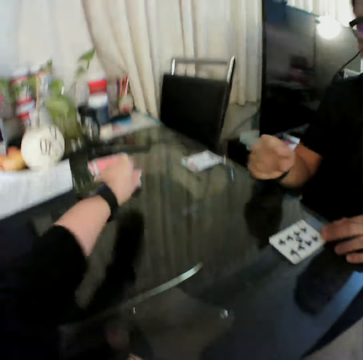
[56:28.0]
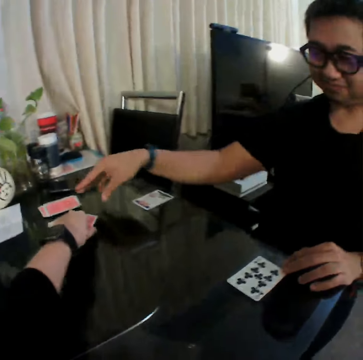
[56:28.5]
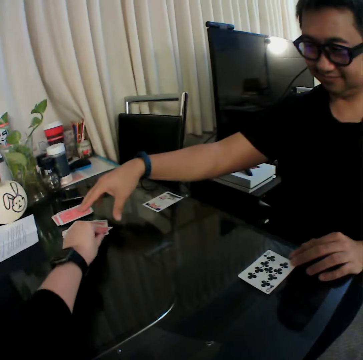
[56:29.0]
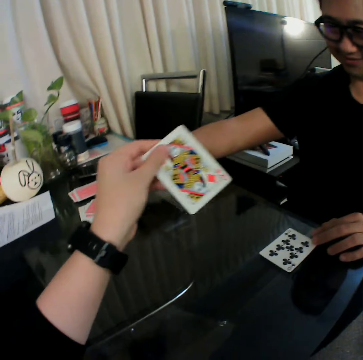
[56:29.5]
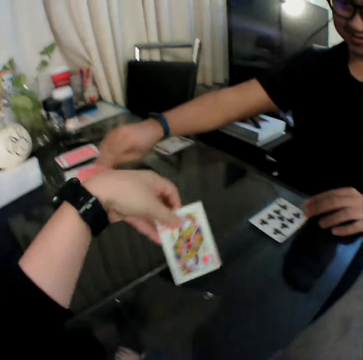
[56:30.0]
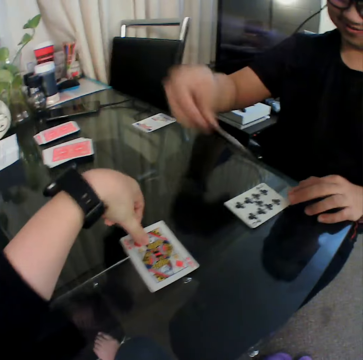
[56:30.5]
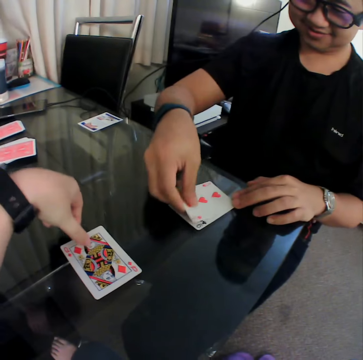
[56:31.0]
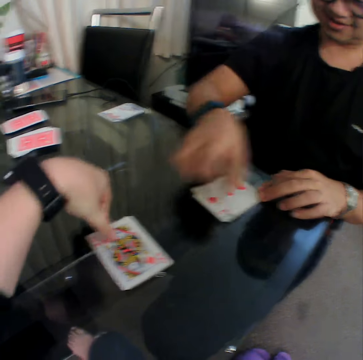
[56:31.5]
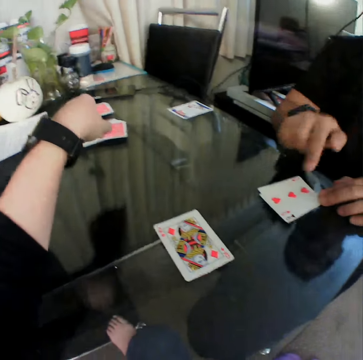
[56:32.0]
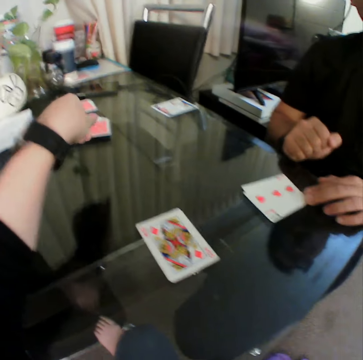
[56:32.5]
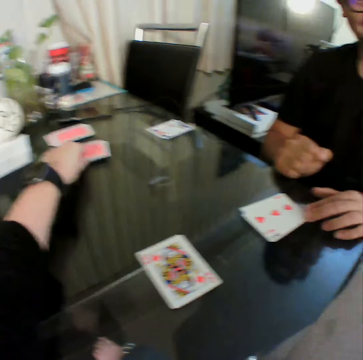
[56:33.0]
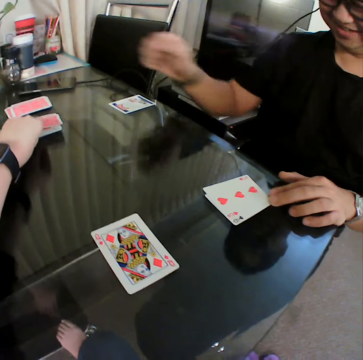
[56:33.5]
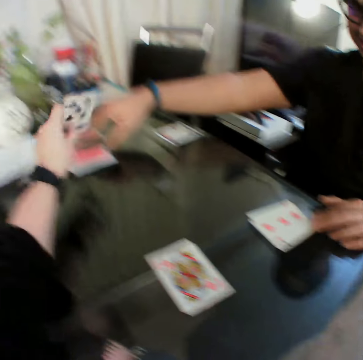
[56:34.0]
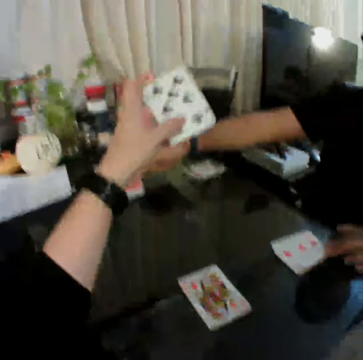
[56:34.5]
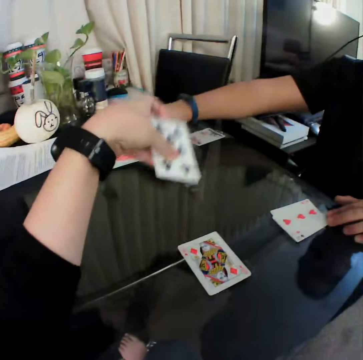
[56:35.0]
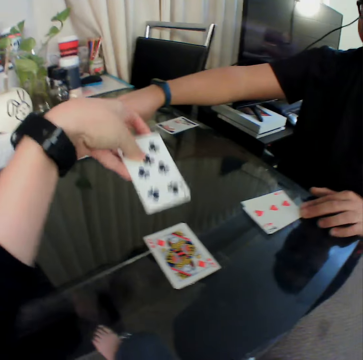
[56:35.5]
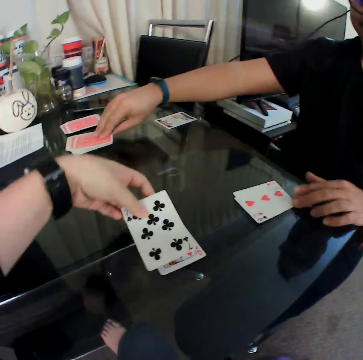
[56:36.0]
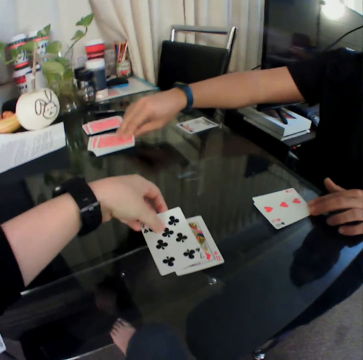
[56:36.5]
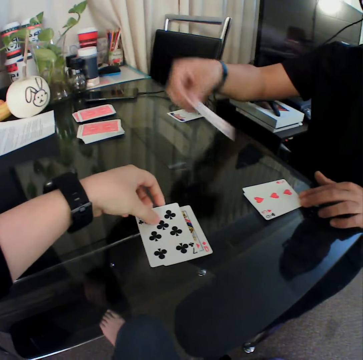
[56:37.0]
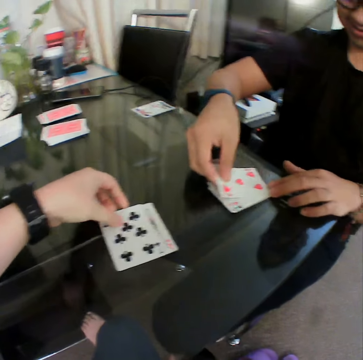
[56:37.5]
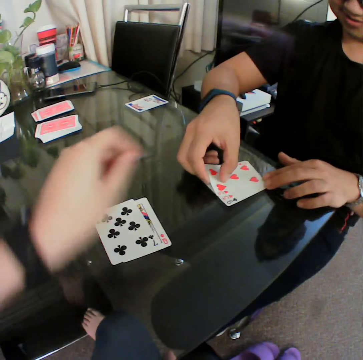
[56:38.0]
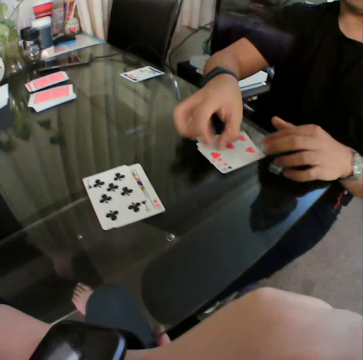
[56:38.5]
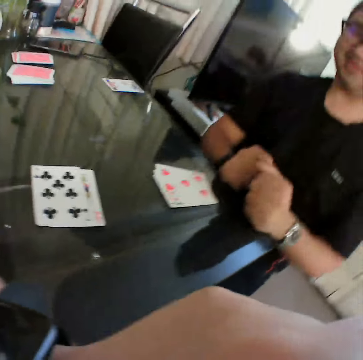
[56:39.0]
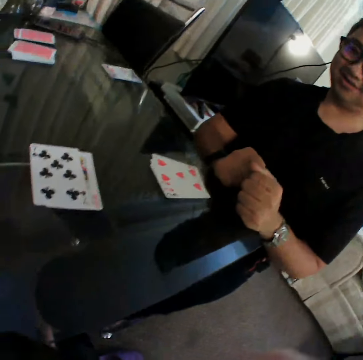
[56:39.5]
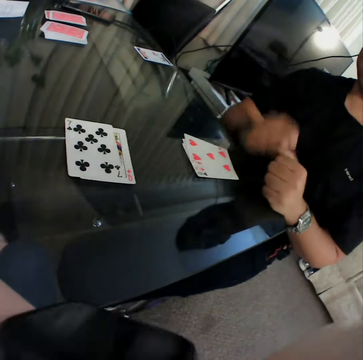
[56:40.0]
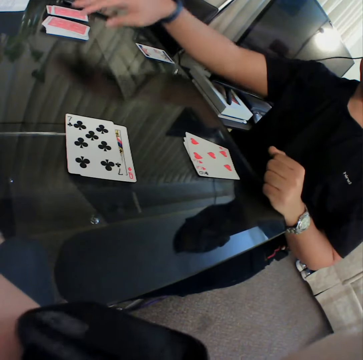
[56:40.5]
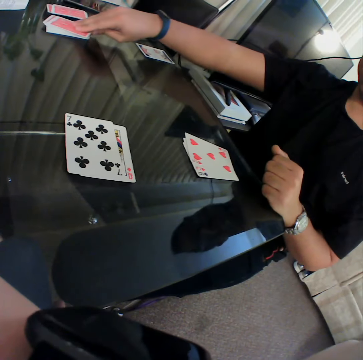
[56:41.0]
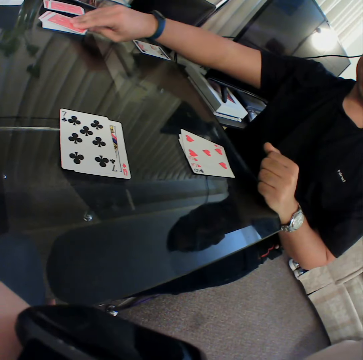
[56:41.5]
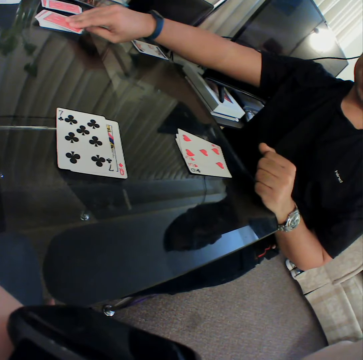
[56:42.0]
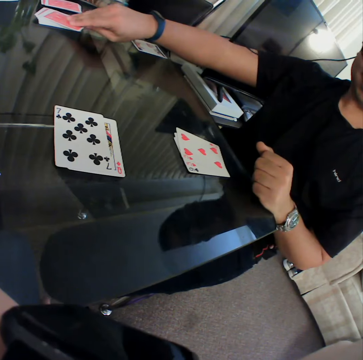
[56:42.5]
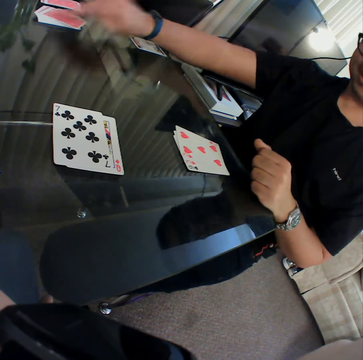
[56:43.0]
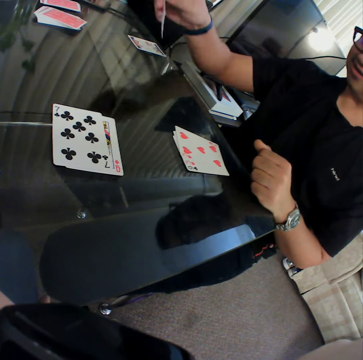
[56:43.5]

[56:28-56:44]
The camera wearer picks a card from the deck of cards on the table with his left hand. A man picks a card from the deck of cards on the table with his right hand. The camera wearer places the cards in his left hand on the table. The man places the card in his right hand on the table and interacts with the camera wearer. The camera wearer picks a card from the deck of cards on the table with his left hand. He places the card in his left hand on the table. The man picks a card from the deck of cards on the table with his right hand and places the card in his right hand on the table. The man interacts with the camera wearer. The man picks a card from the deck of cards on the table with his right hand.

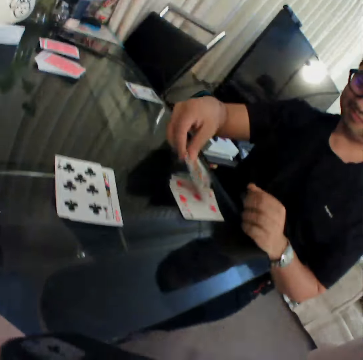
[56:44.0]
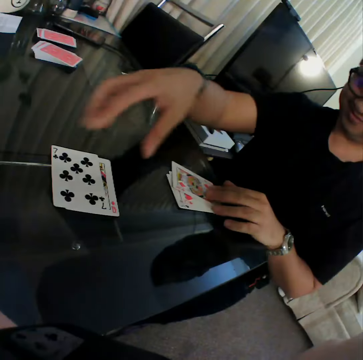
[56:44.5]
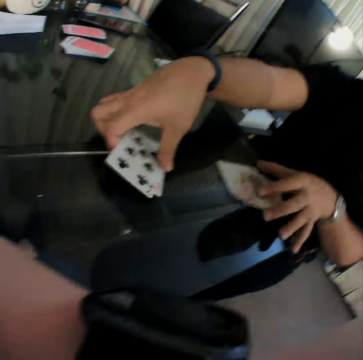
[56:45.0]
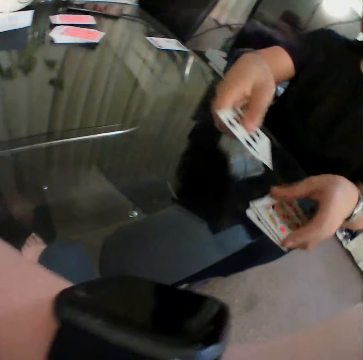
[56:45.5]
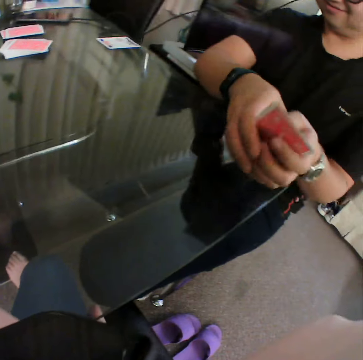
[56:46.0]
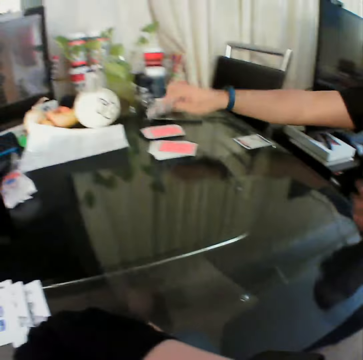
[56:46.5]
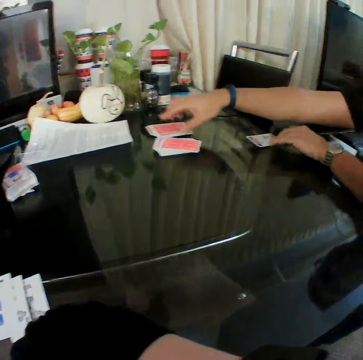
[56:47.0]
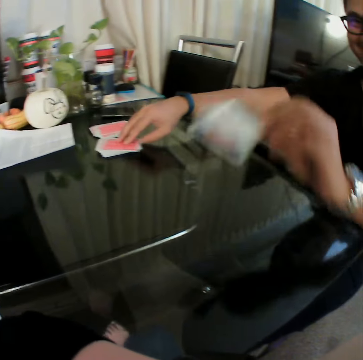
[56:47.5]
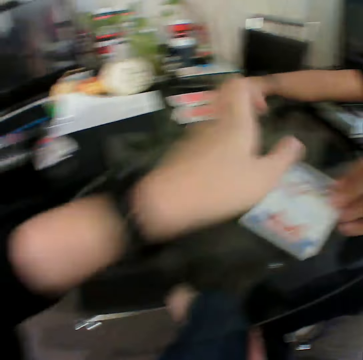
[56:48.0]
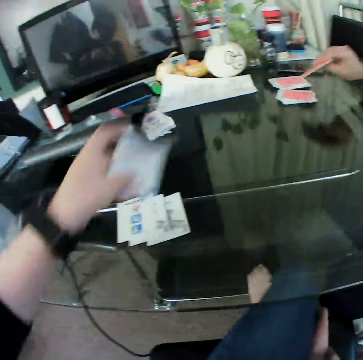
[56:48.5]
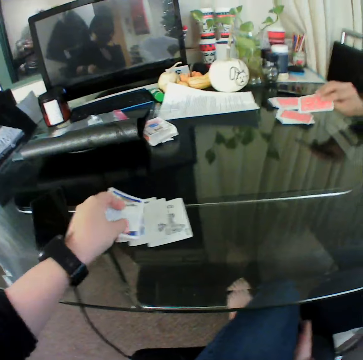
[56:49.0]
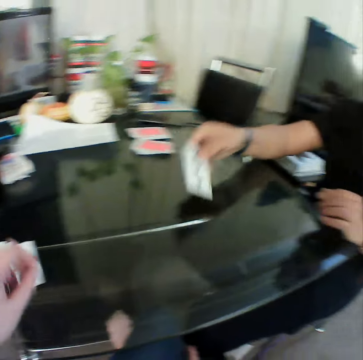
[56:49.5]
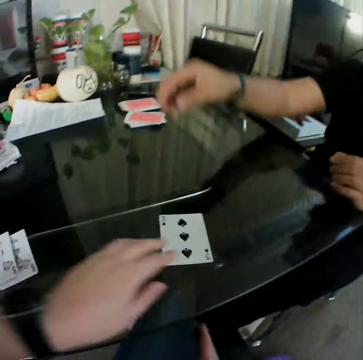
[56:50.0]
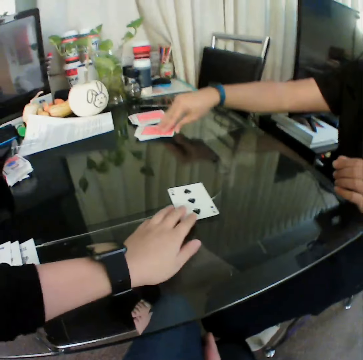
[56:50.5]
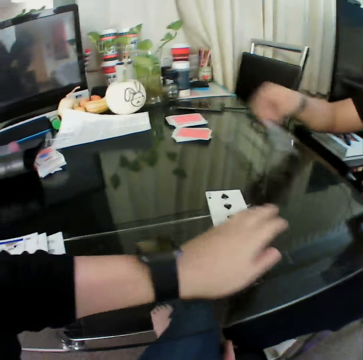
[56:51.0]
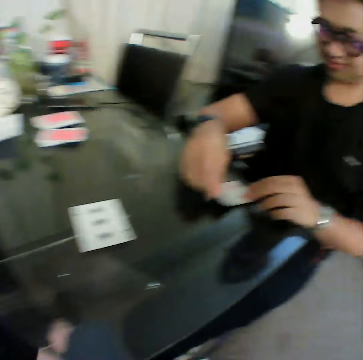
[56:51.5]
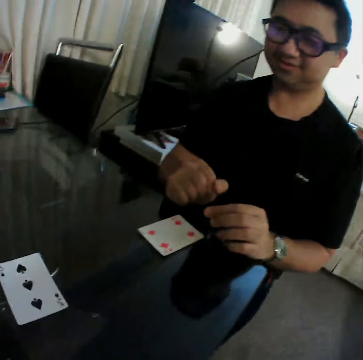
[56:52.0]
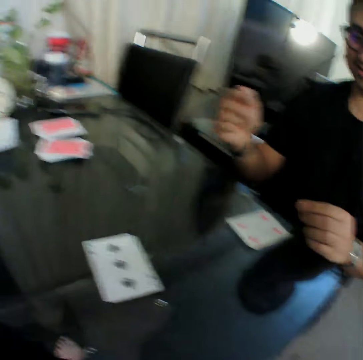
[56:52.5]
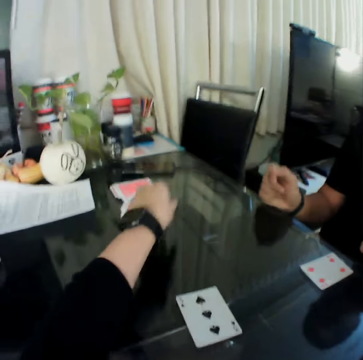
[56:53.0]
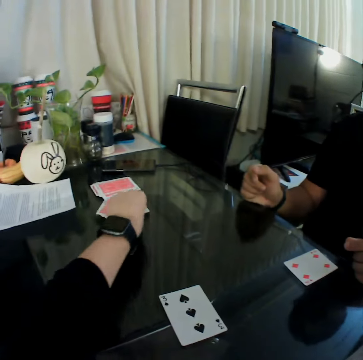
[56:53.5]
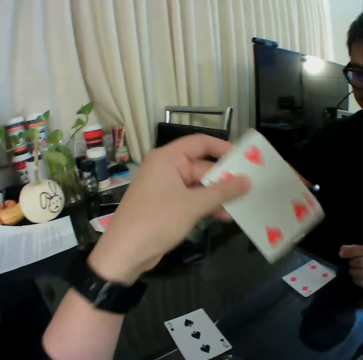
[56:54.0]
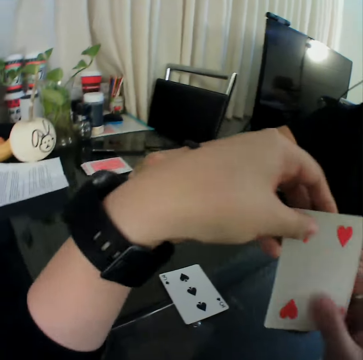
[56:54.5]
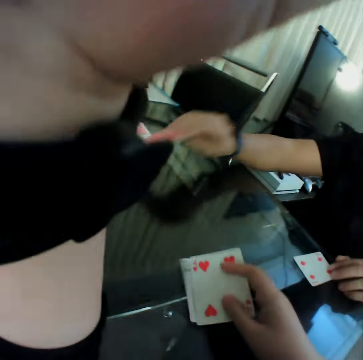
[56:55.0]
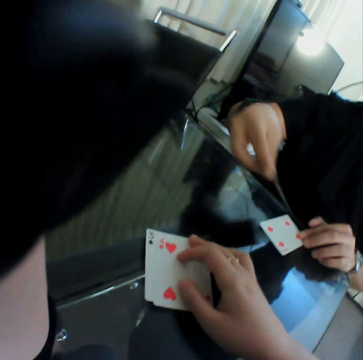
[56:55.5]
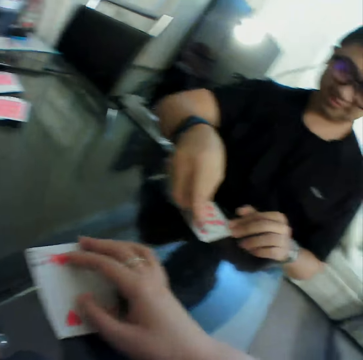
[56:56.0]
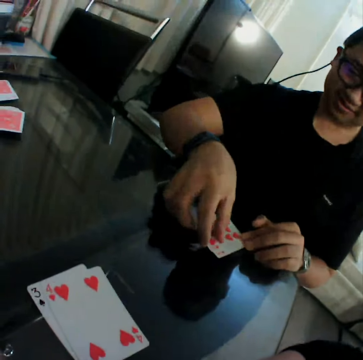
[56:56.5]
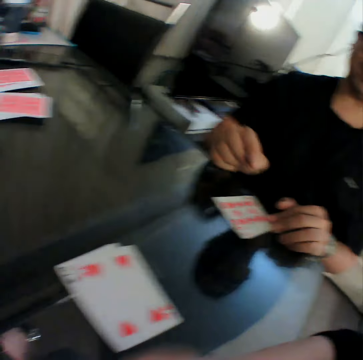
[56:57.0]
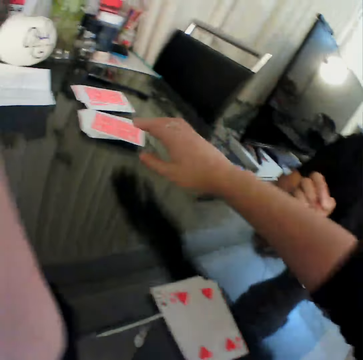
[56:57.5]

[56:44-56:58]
The man places the card in his right hand on the table. The man gathers the cards on the table with both hands. The man places the card in his right hand on the table. The man picks a card from the table with his left hand. The man gives the card to the camera wearer. The camera wearer collects the card from the man with his left hand. The man picks a card from the deck of cards on the table with his right hand. The camera wearer places the card in his left hand on the table. The man moves the card on the table with the right hand. The man places the card in his right hand on the table. The camera wearer moves the card on the table with his left hand. The man picks a card from the deck of cards on the table with his right hand. The man places the card in his right hand on the table. The man points at something with the left finger. The camera wearer picks a card from the deck of cards on the table with his left hand. He passes the card to his right hand and places the card in his right hand on the table. The man places the card in his right hand on the table.

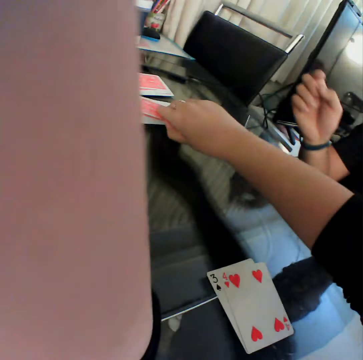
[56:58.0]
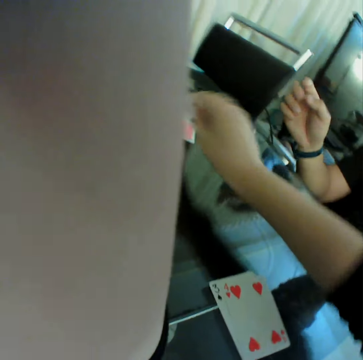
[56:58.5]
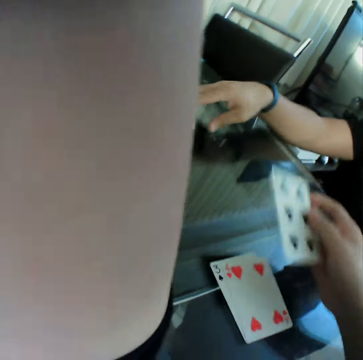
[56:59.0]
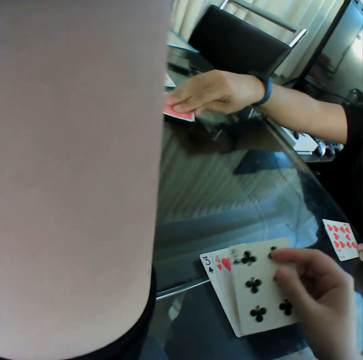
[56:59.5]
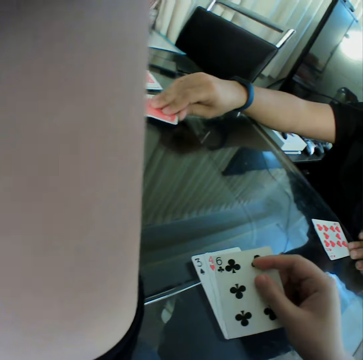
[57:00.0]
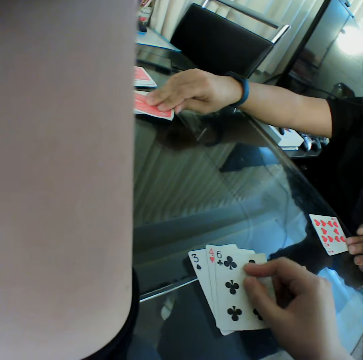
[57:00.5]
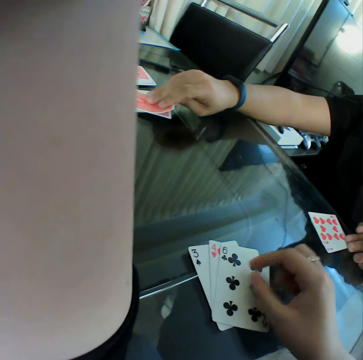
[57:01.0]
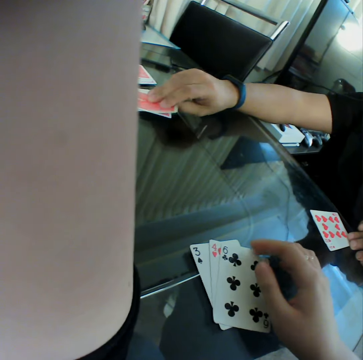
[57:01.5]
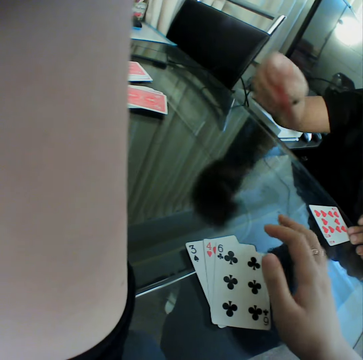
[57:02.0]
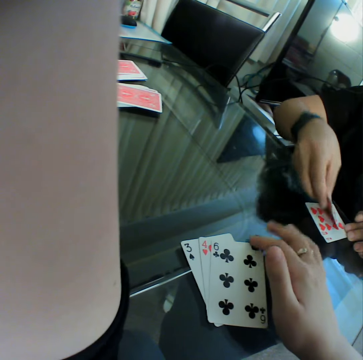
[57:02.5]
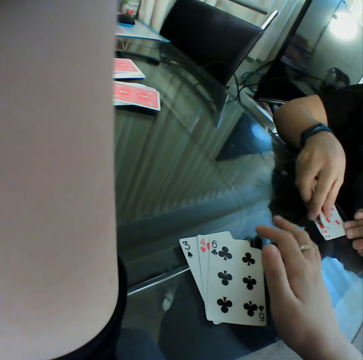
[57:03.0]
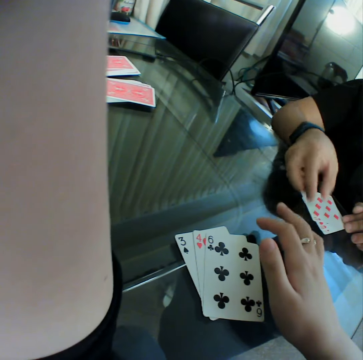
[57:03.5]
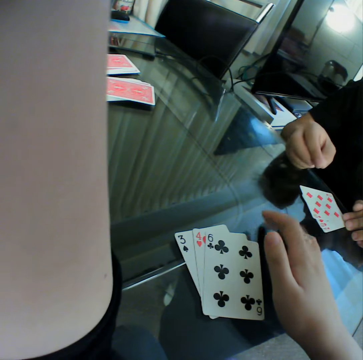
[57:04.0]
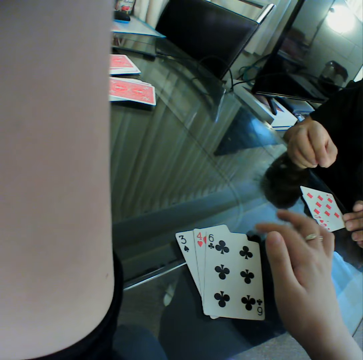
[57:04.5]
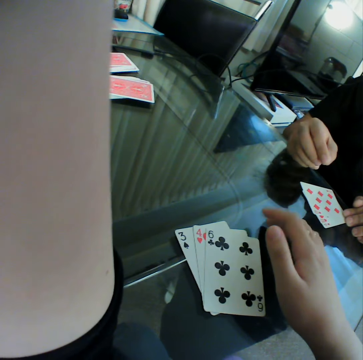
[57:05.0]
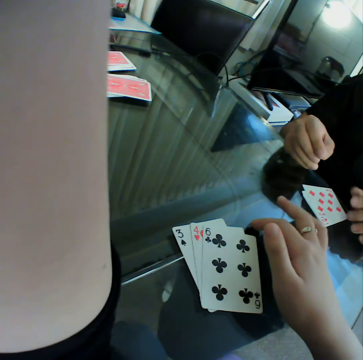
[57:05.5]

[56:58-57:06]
The camera wearer picks a card from the deck of cards on the table with his right hand. The man picks a card from the table with the right hand. The camera wearer places the card in his right hand on the table. The man picks a card from the deck of cards on the table with his right hand, places the card in his right hand on the table, and taps the fingers of his right hand on the table. The camera wearer moves the right hand on the table.
